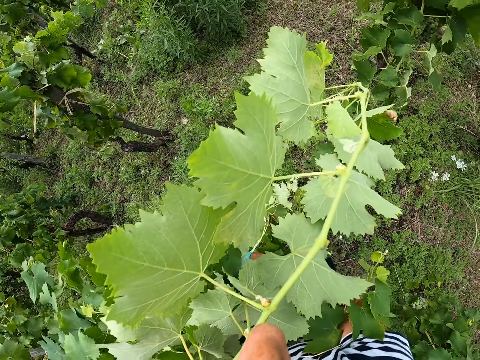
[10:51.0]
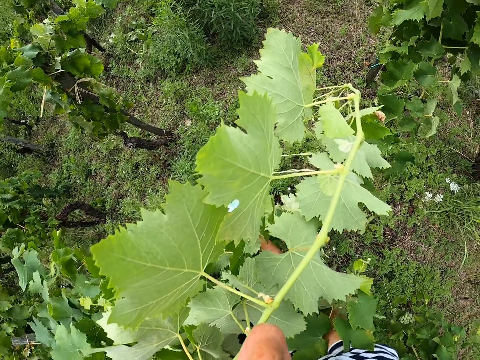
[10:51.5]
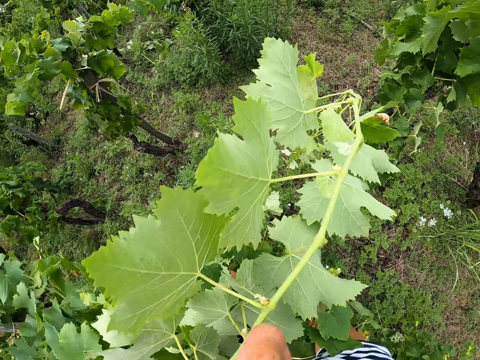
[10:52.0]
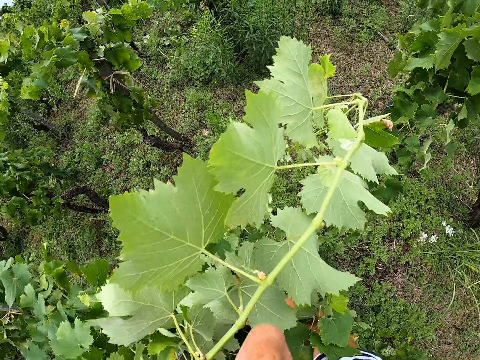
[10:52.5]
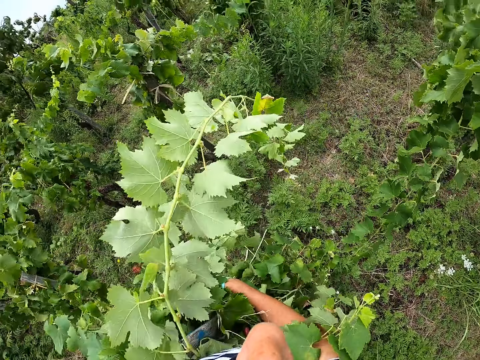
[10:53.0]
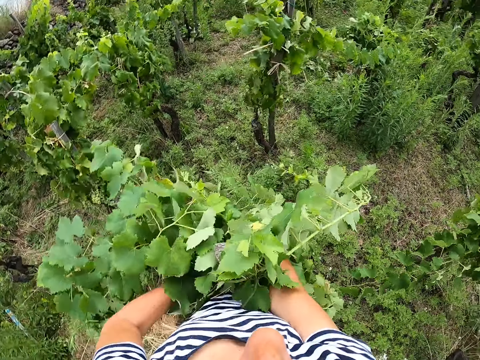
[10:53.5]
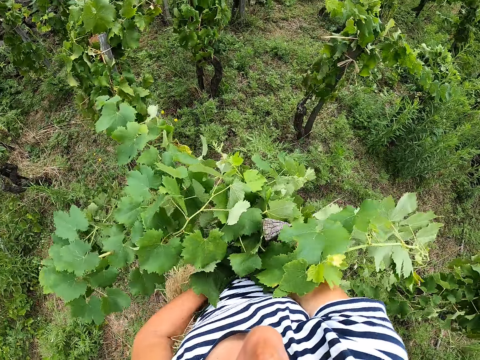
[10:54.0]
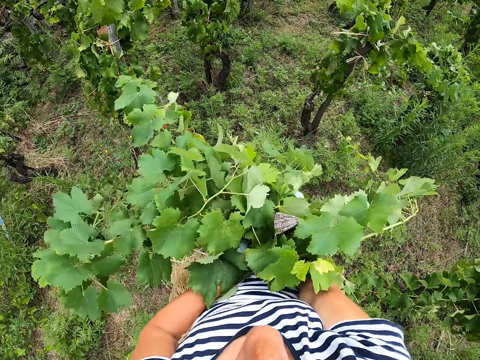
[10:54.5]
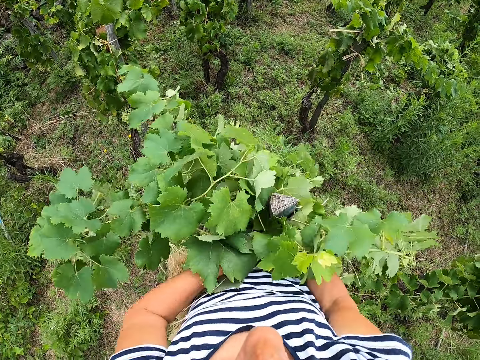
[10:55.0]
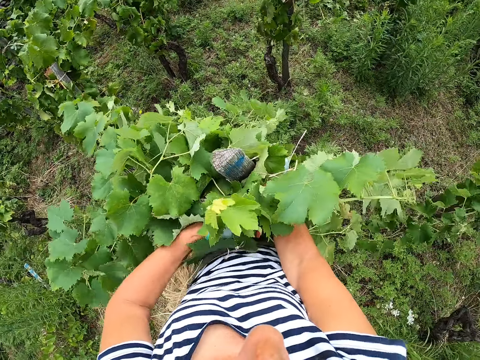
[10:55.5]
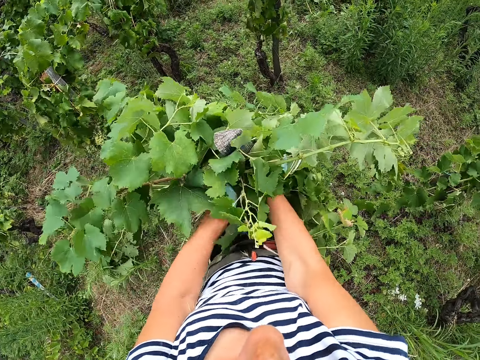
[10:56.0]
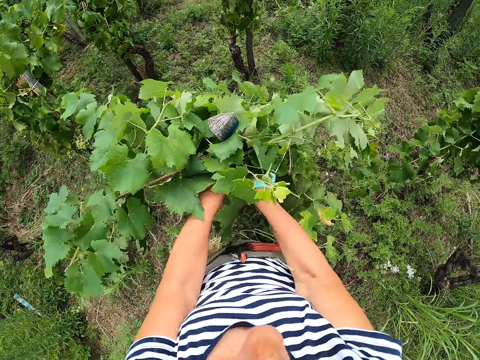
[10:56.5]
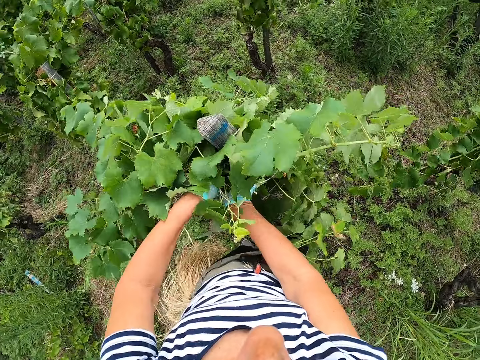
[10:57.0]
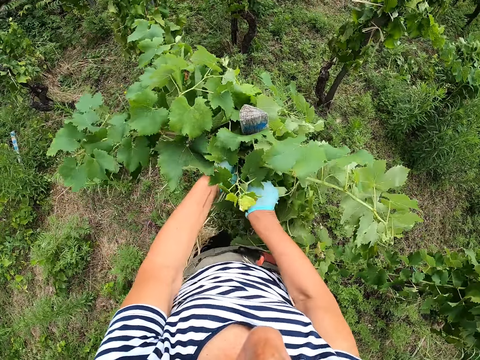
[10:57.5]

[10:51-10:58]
The camera wearer ties branches of a plant to the wooden support stick with ropes.

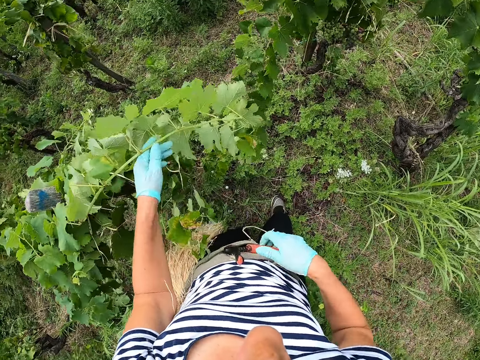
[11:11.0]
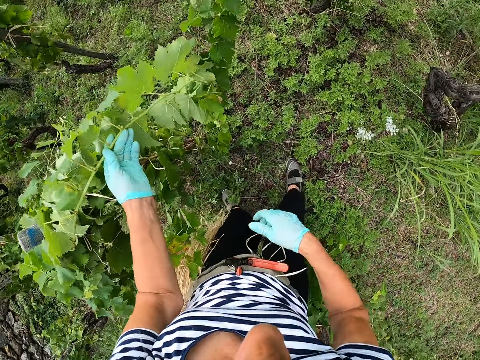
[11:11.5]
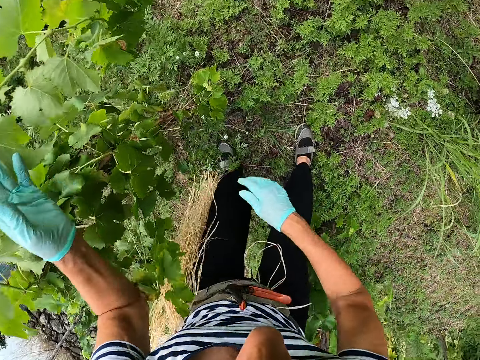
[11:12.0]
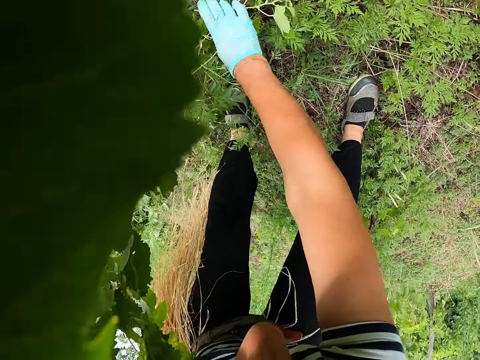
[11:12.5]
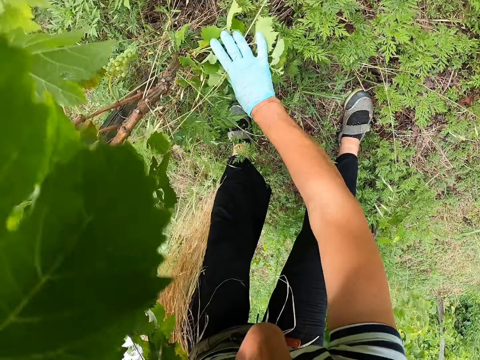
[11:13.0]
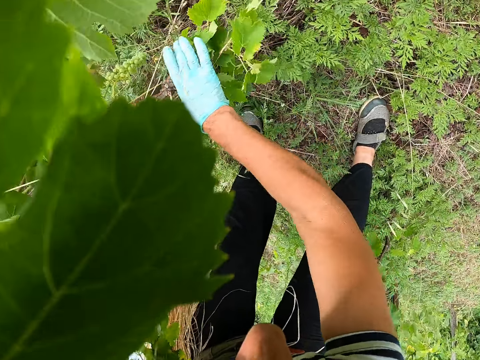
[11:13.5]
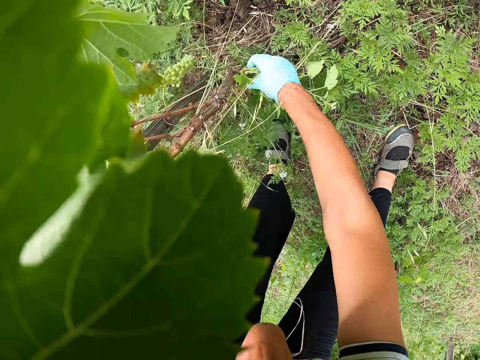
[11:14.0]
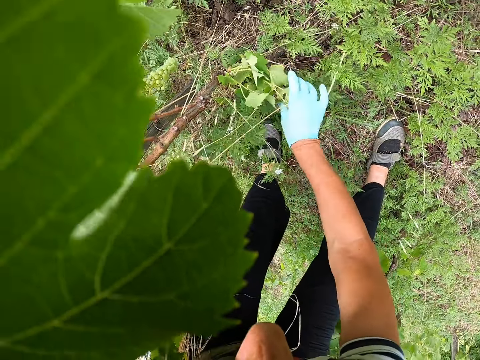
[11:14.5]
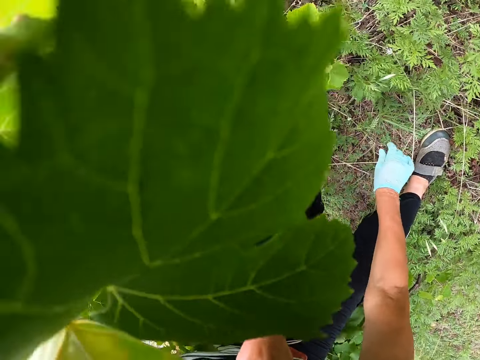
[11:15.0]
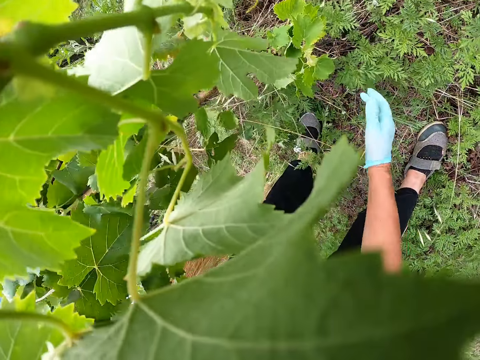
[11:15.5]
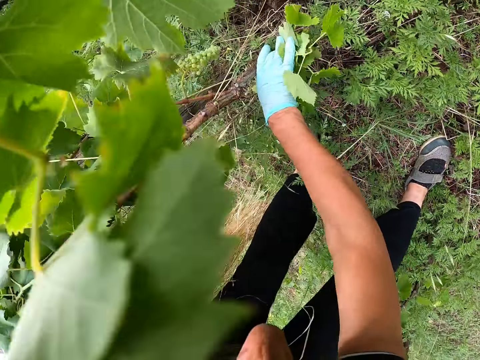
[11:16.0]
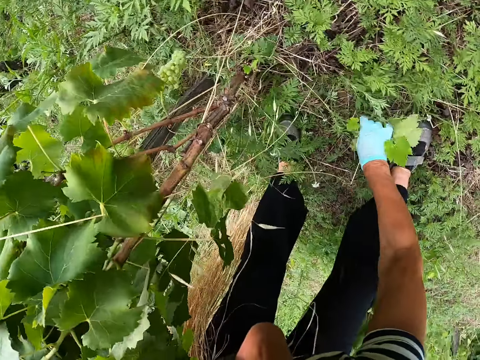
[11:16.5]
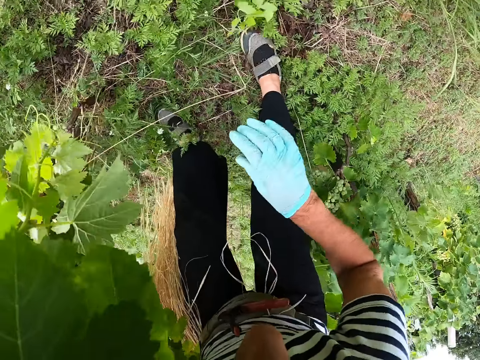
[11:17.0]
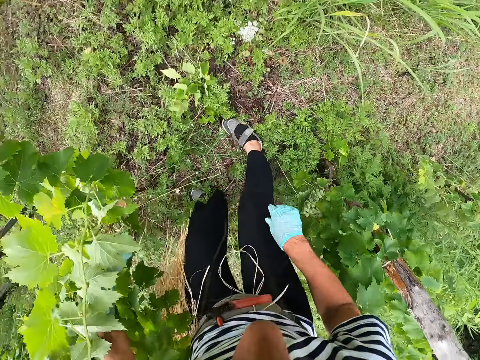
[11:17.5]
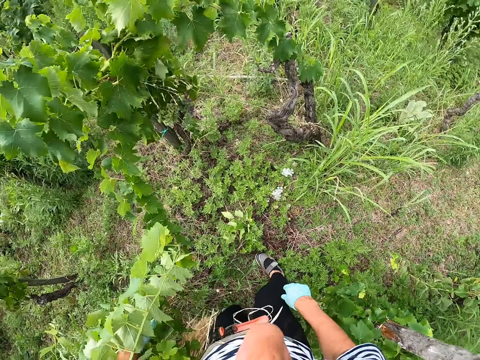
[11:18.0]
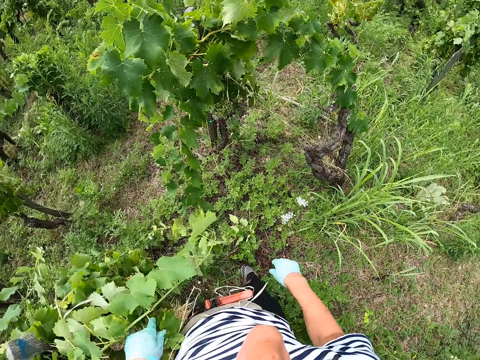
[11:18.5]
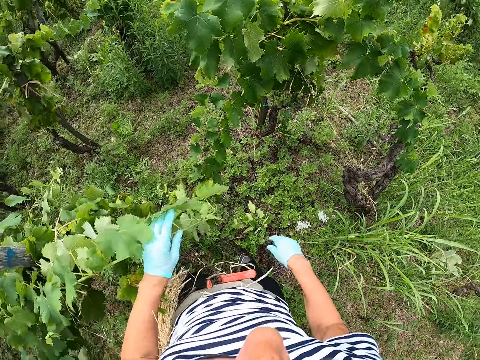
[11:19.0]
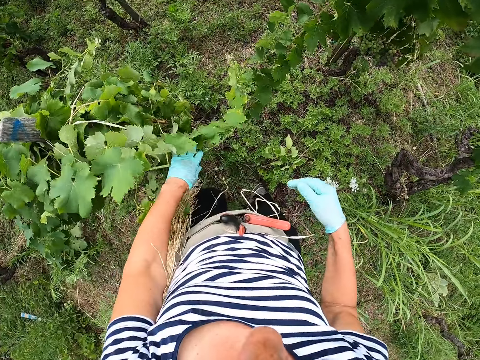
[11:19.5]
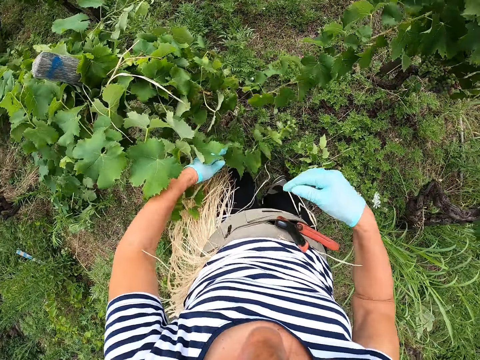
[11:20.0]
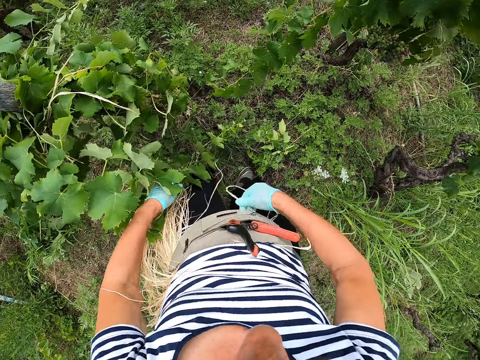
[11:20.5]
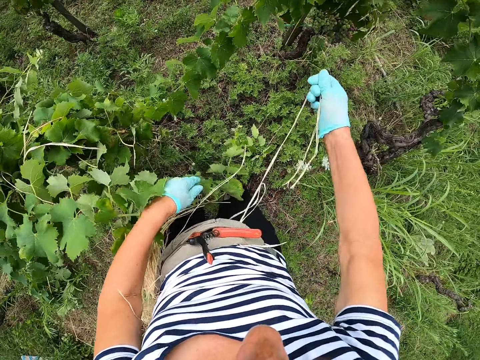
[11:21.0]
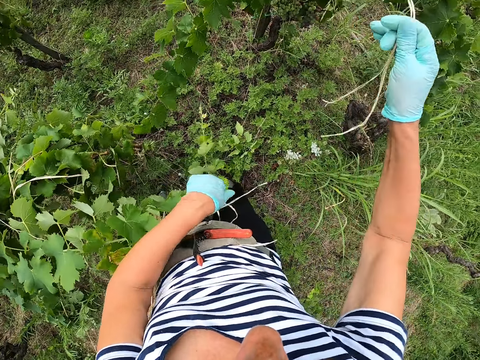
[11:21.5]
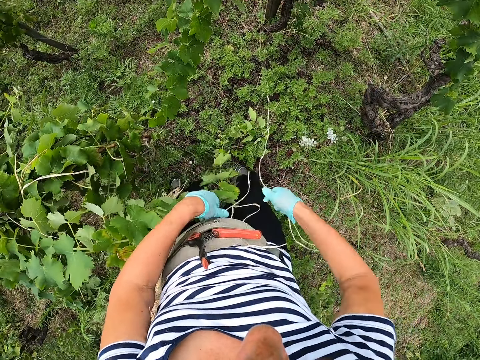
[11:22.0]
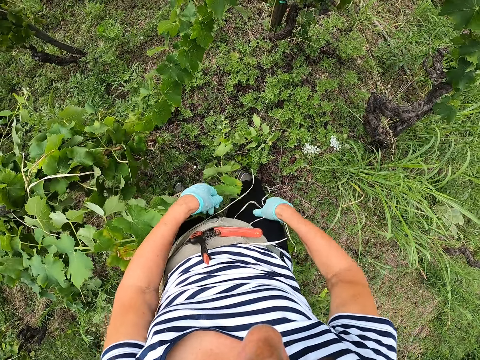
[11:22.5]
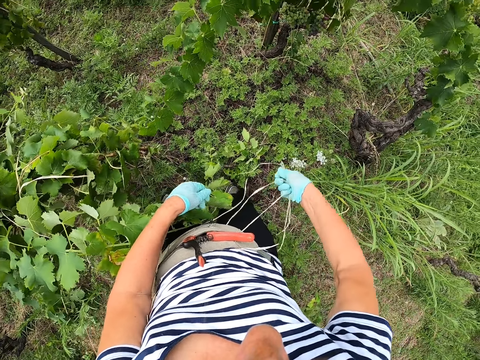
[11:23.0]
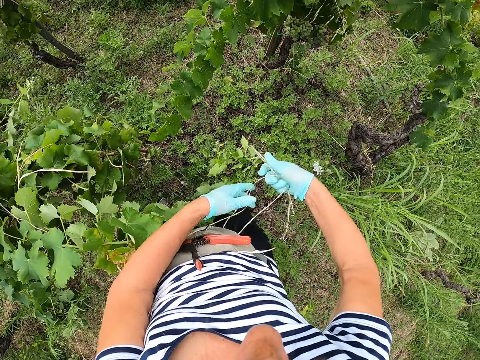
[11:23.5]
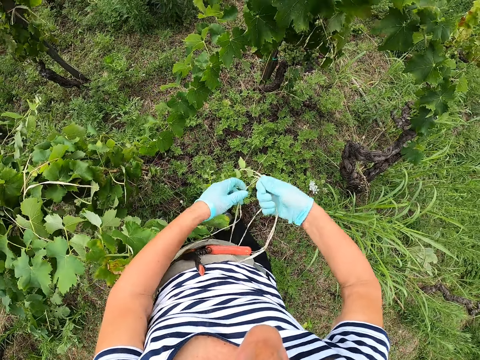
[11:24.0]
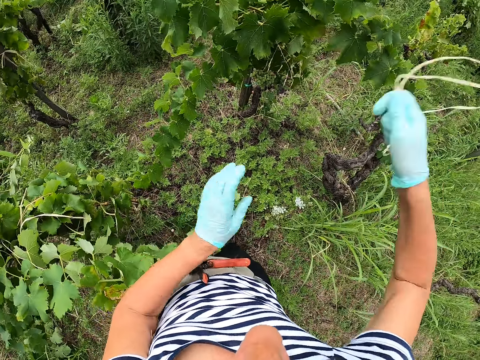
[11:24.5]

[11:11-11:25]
The camera wearer touches leaves. They bend to the ground. They pluck the leaves from the stem. They cut the leaves. They drop the leaves on the ground. They pull ropes. They hold a rope.

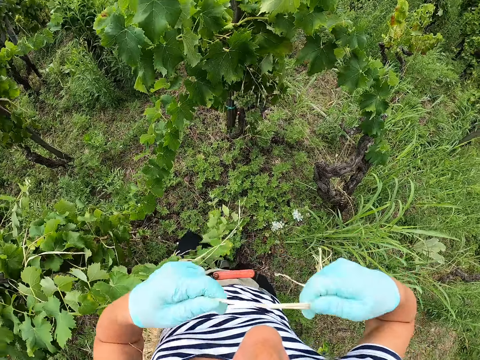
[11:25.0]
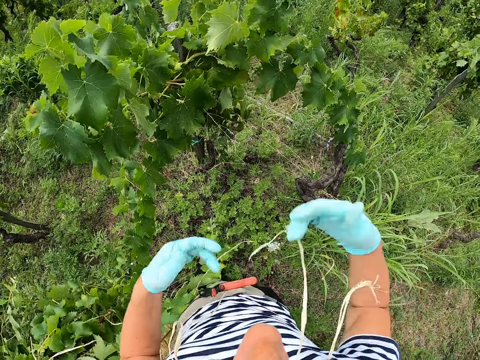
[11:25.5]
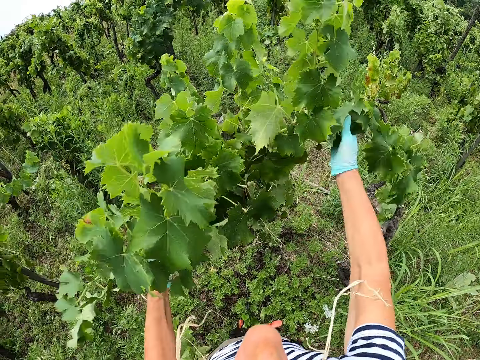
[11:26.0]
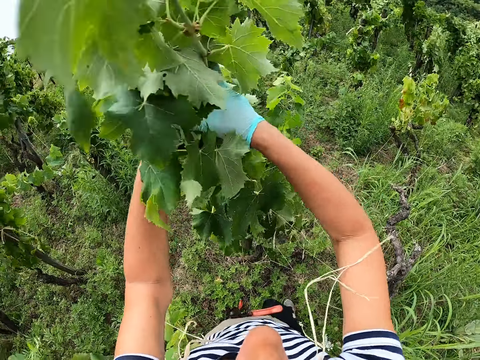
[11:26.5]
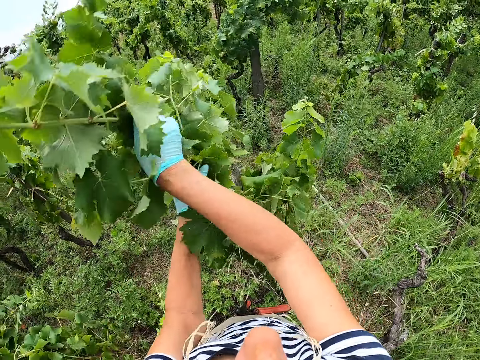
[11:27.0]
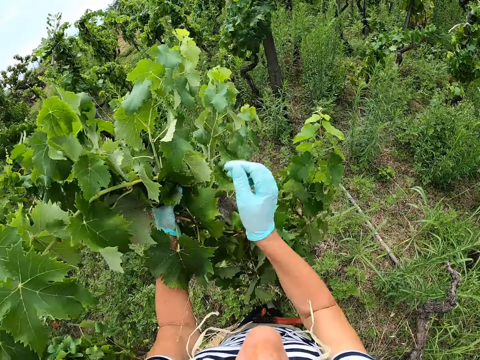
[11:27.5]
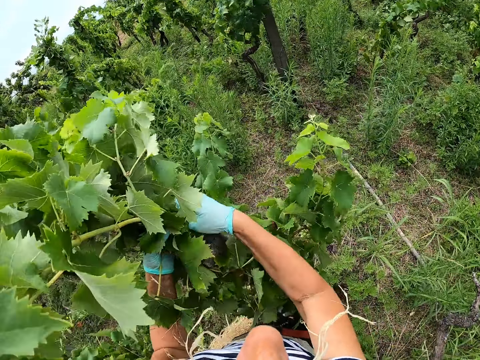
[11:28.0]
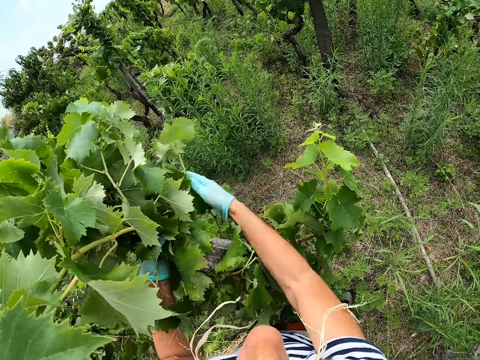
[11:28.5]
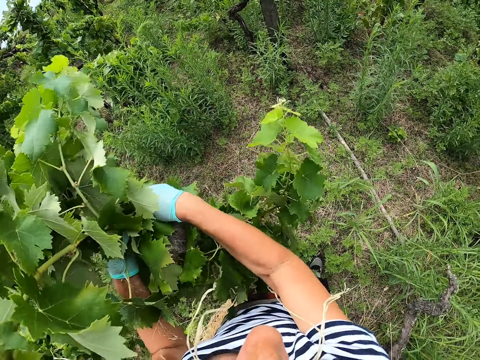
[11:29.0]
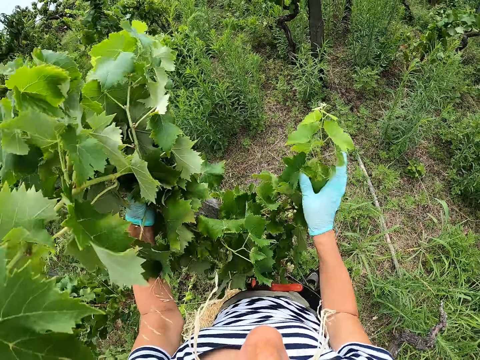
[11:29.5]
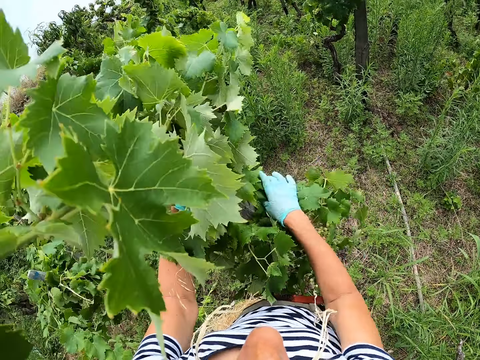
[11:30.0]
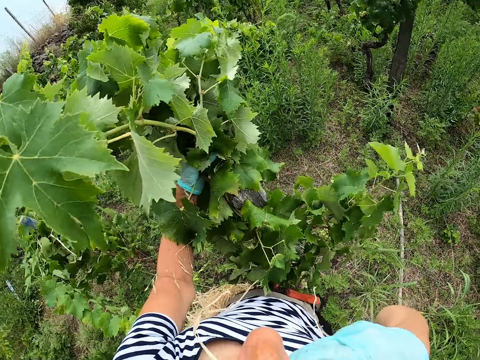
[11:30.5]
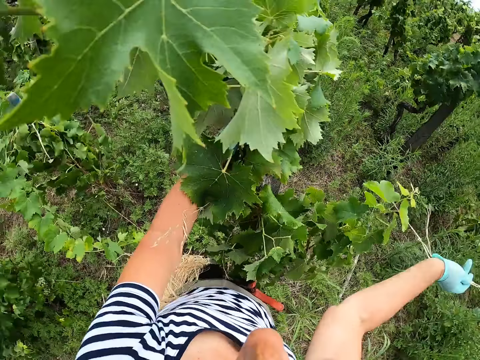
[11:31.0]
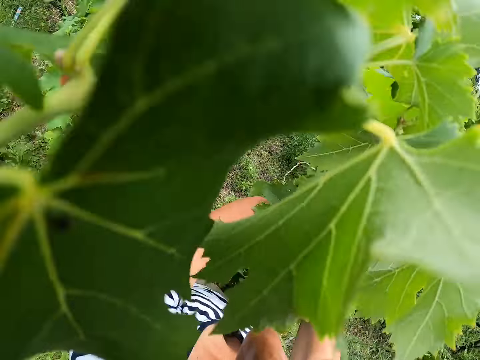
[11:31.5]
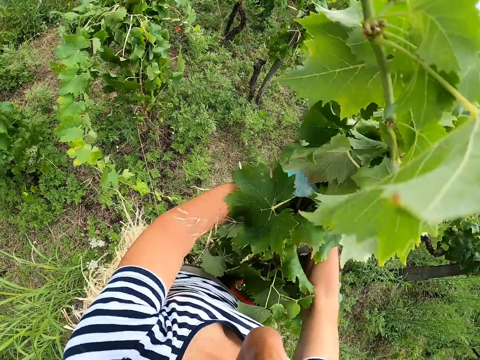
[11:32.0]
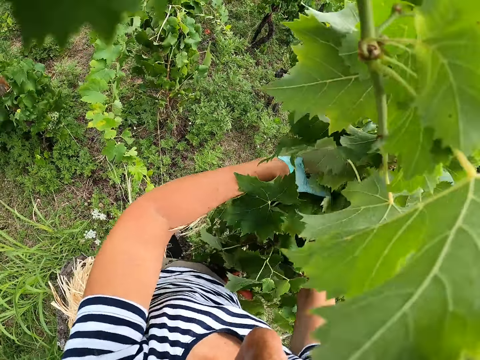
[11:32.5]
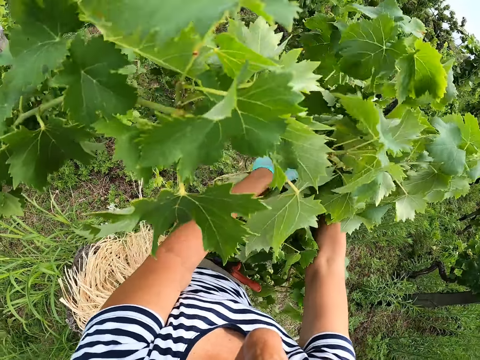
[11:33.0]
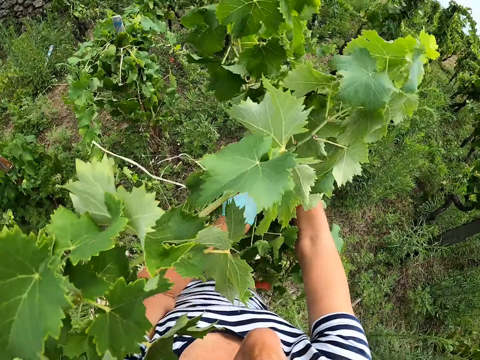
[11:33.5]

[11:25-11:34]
The camera wearer holds branches of a plant towards the wooden support stick. They pull leaves together. They tie the branches of the plant to the wooden support stick with ropes.
